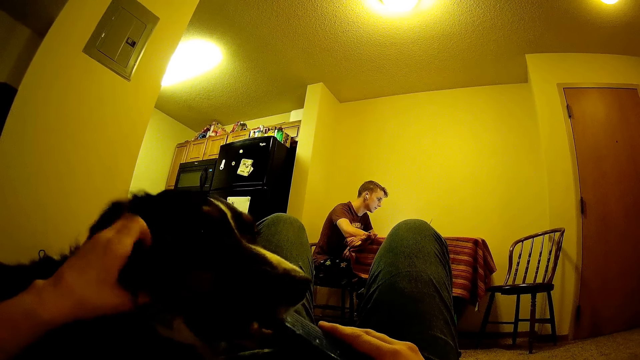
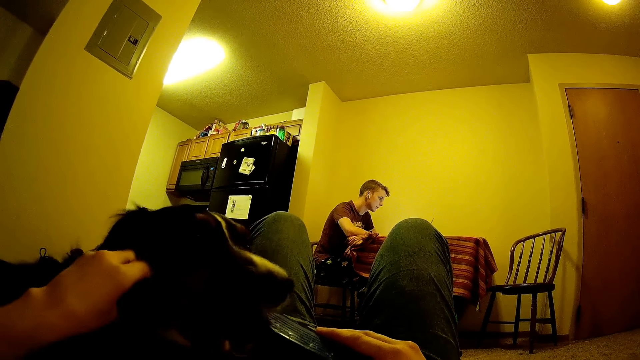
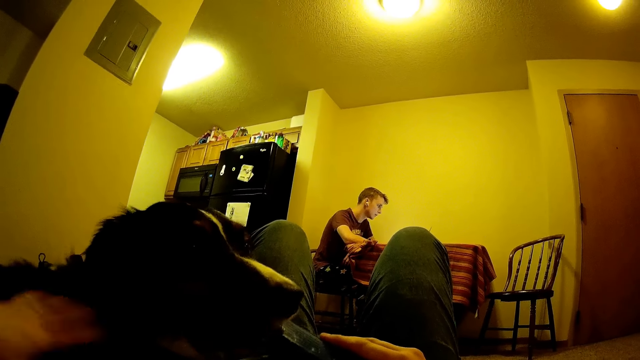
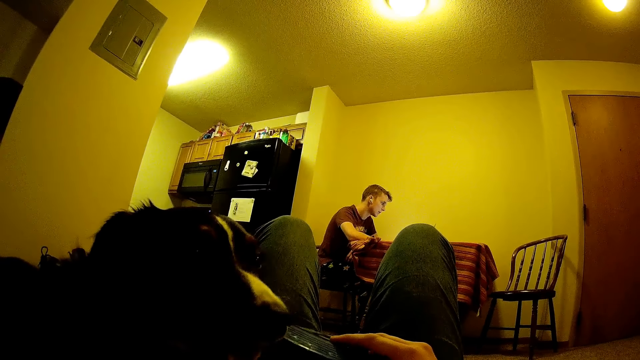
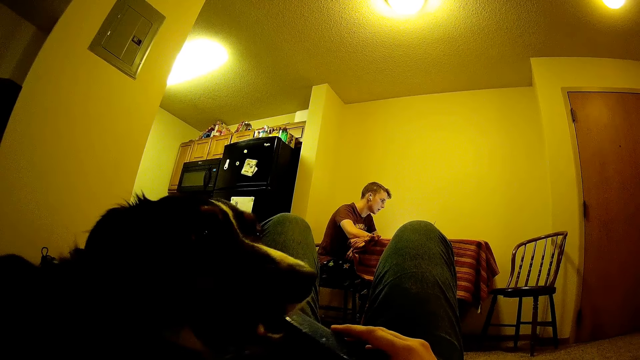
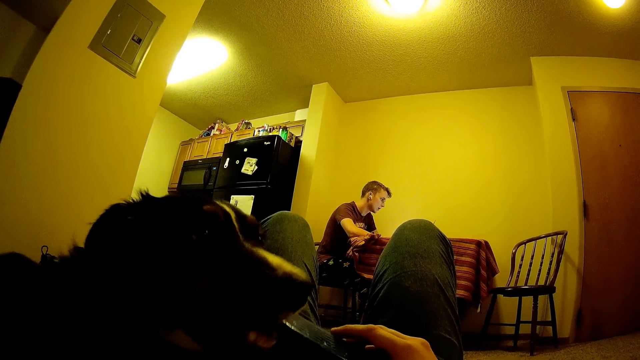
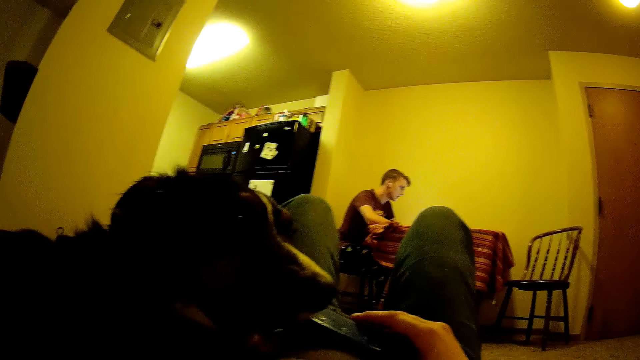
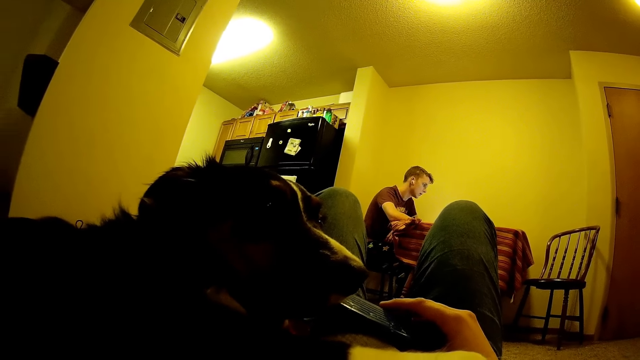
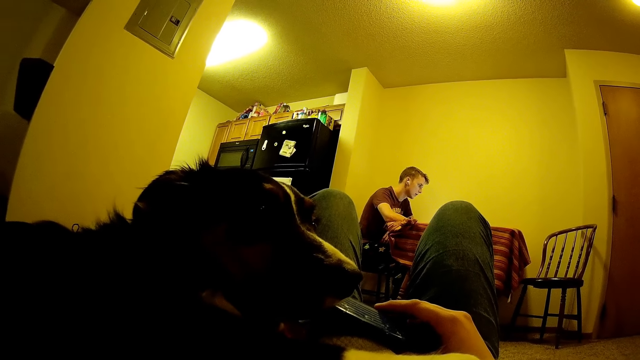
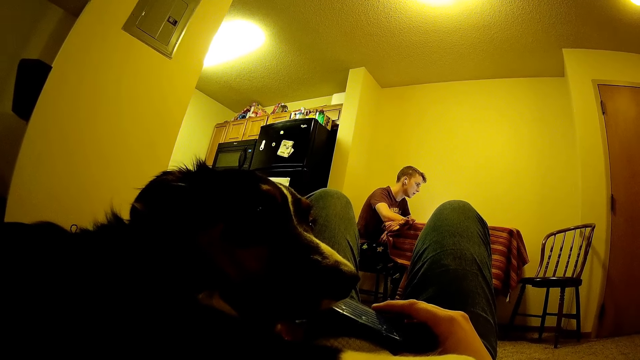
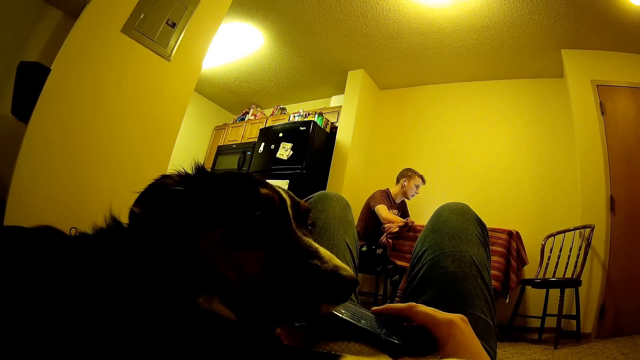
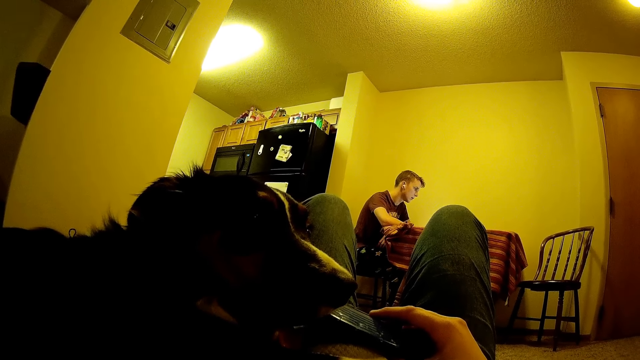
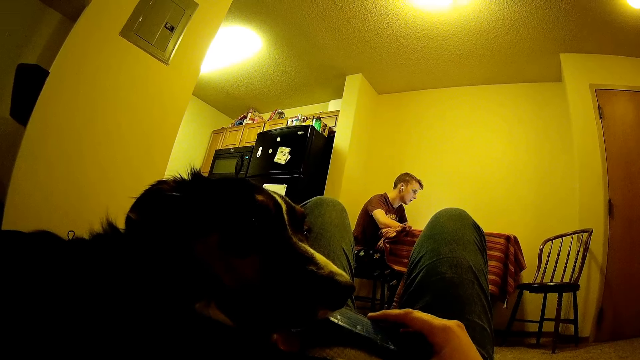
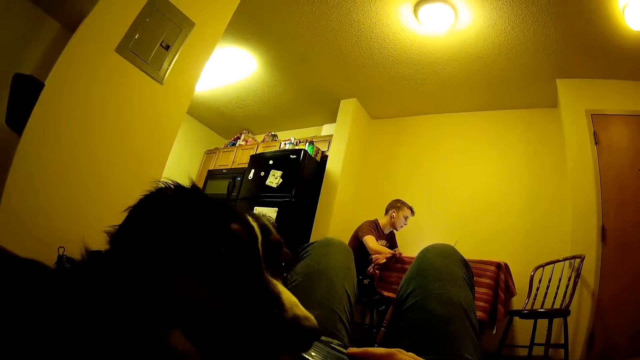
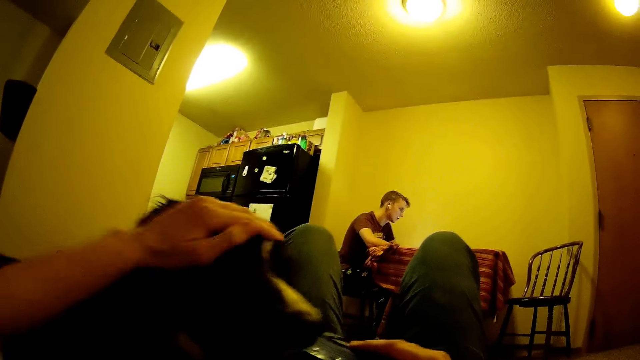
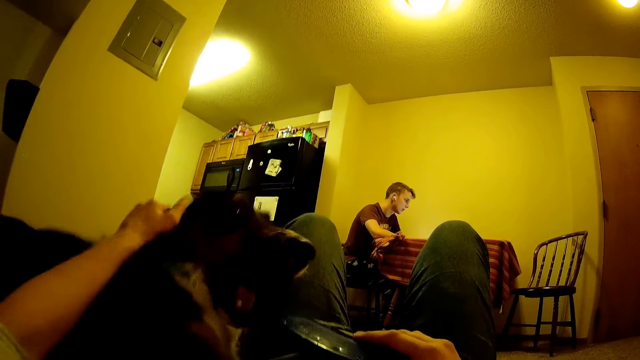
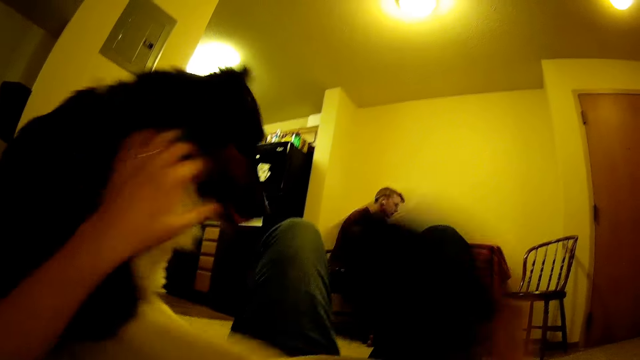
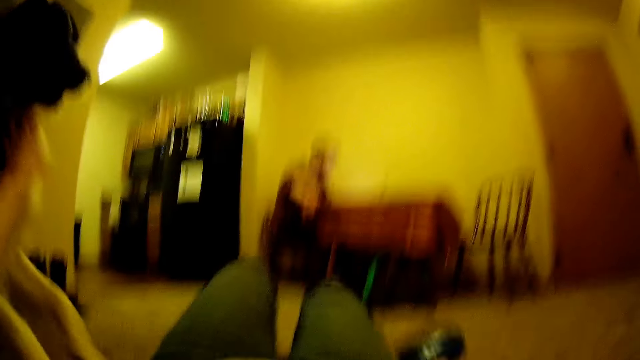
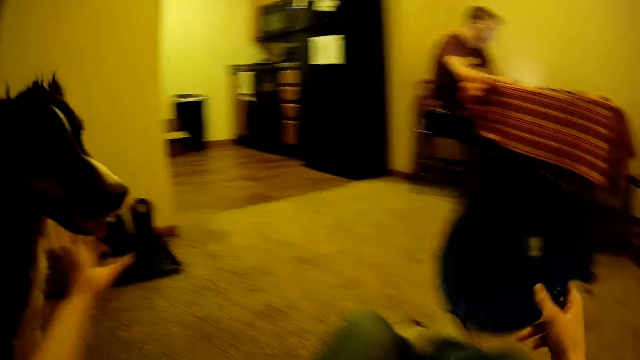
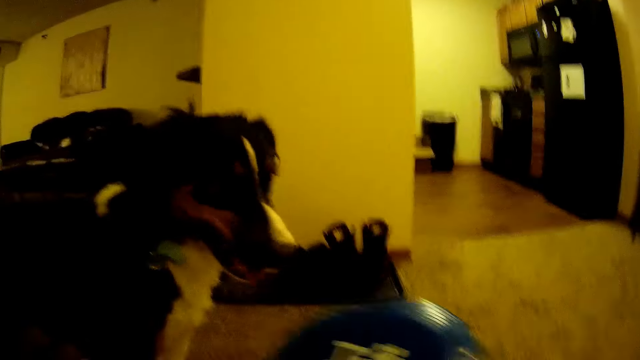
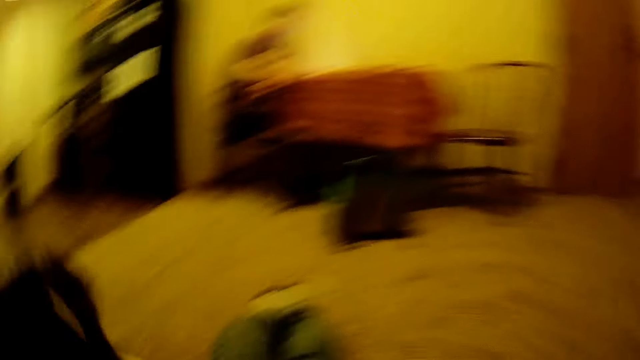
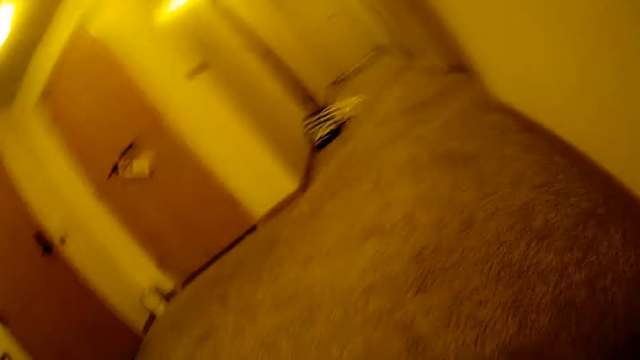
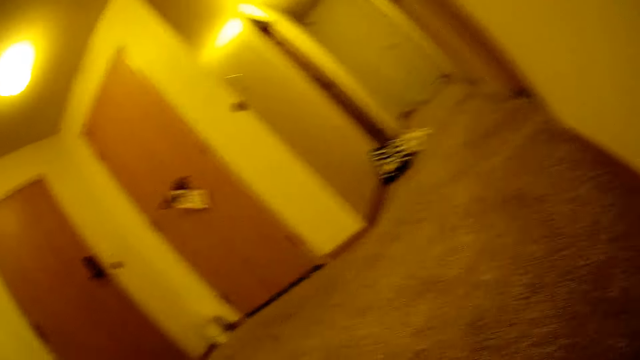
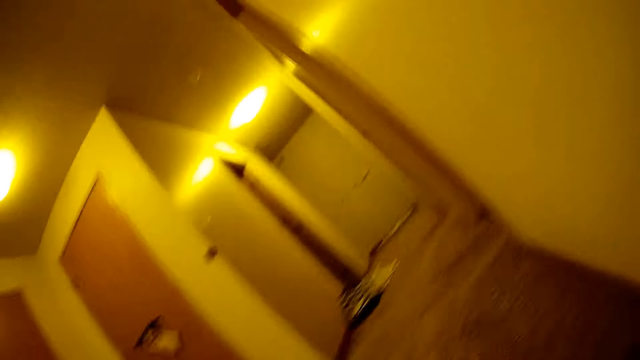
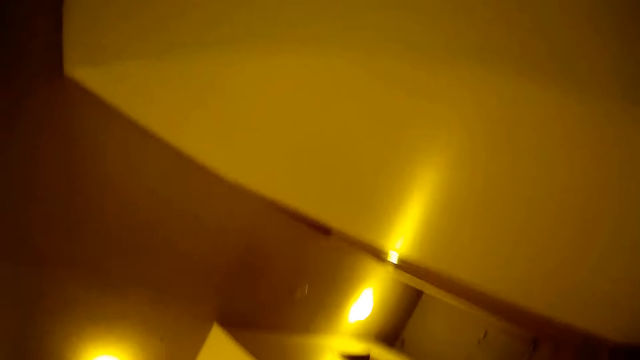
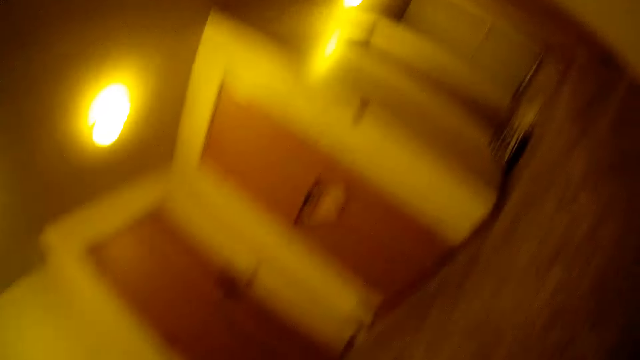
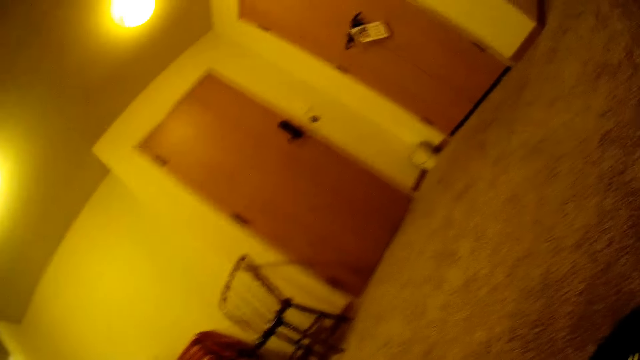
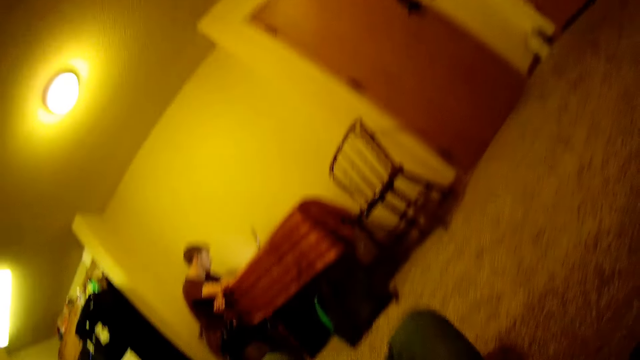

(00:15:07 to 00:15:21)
The camera wearer rubs the dog. They move their hand down. They look at the dog. They touch the dog. They lift the disk and throw the disk. They look around.

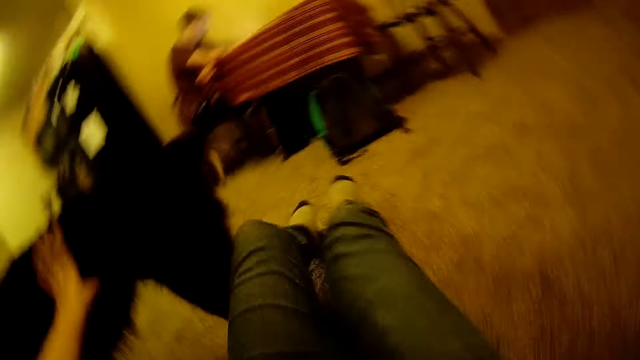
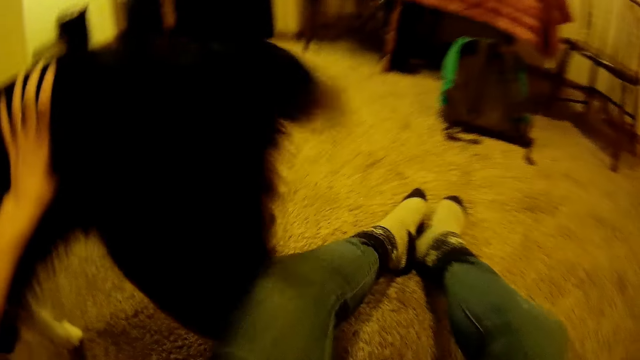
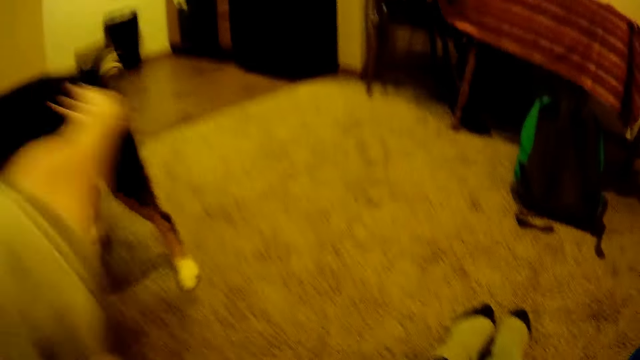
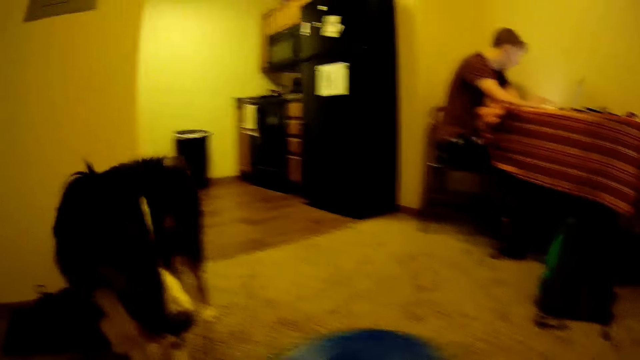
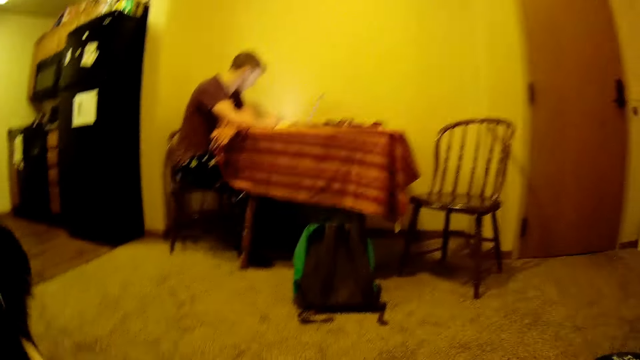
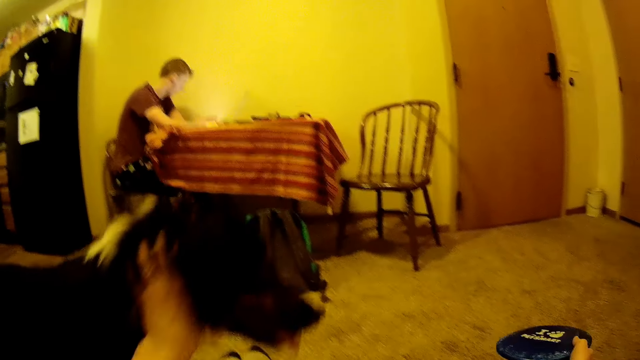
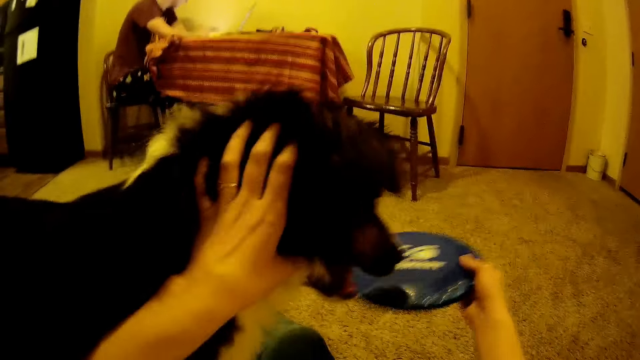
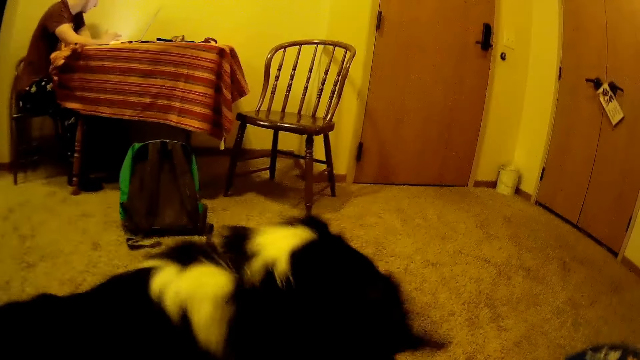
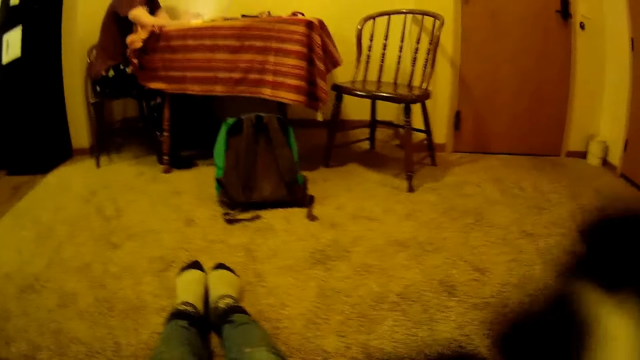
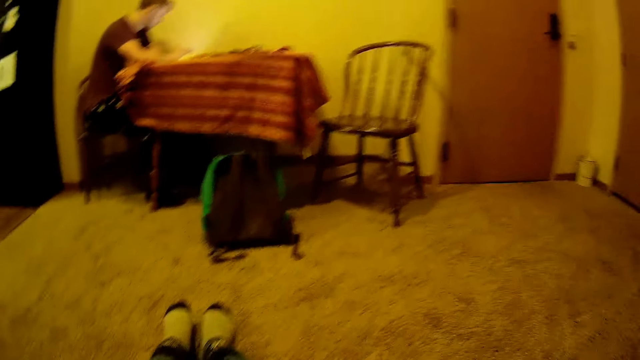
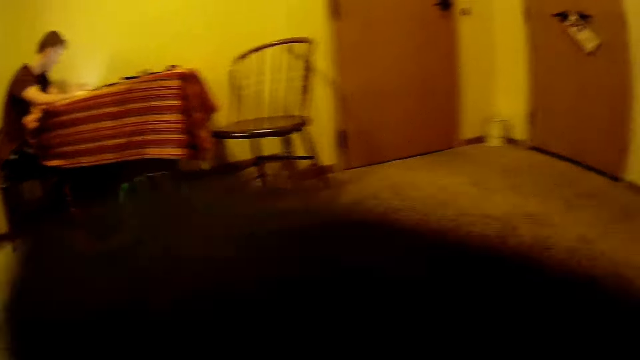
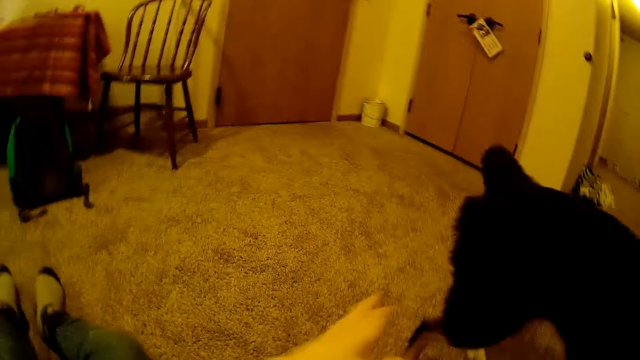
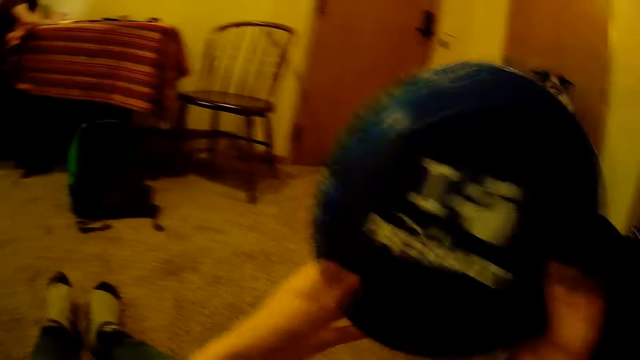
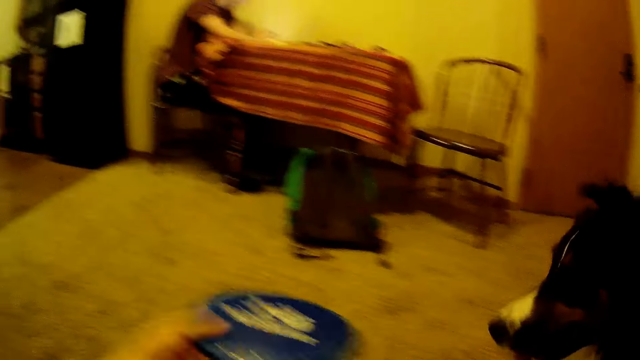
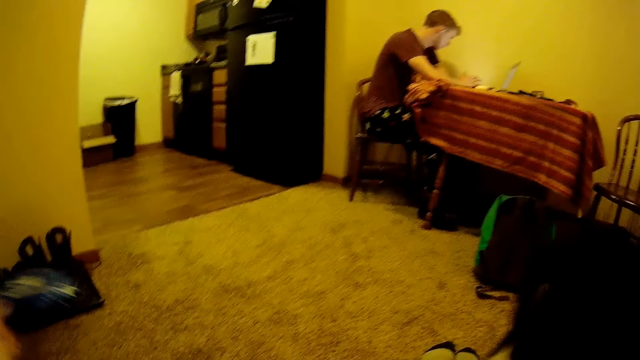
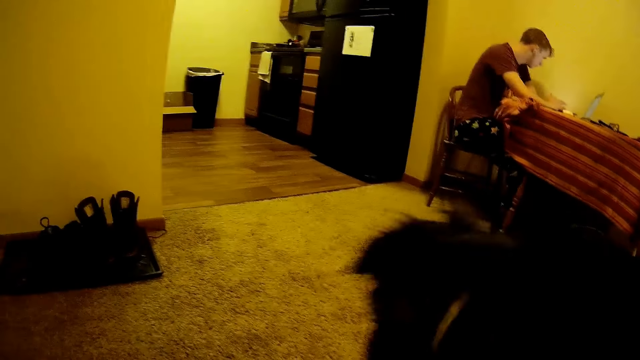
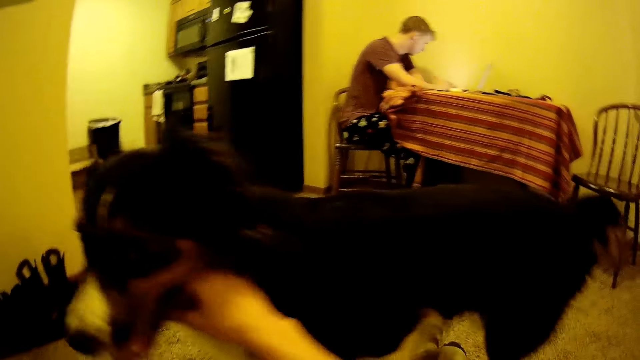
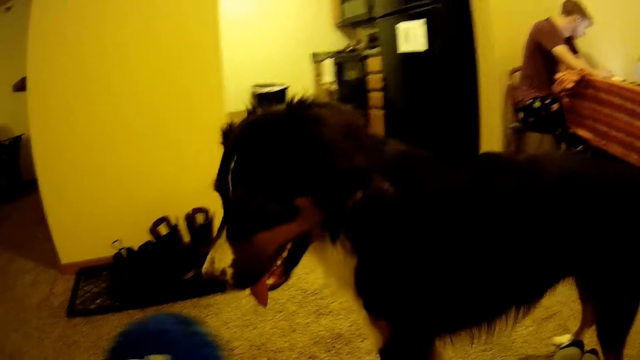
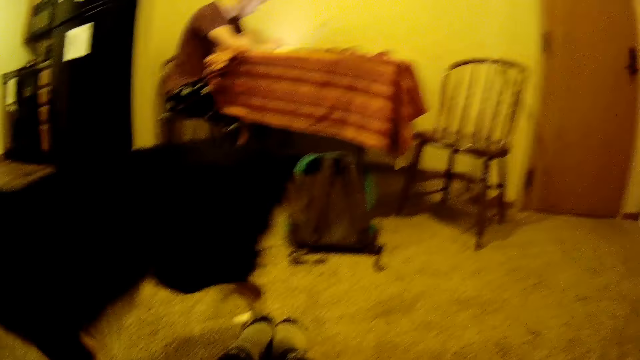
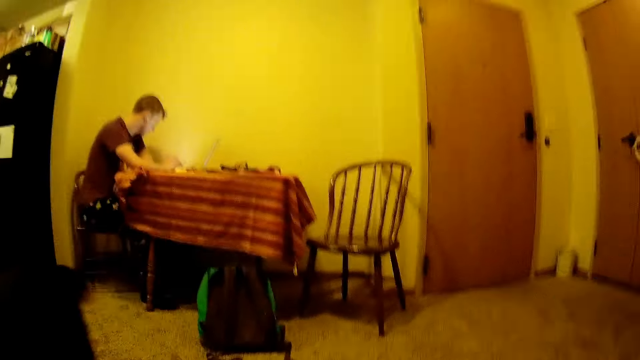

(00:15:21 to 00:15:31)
The camera wearer holds the dog. They straighten the disk. They move their hand down. They move the disk. They hold the disk. They play with the dog. They look around. They hold the disk. They move the disk.
